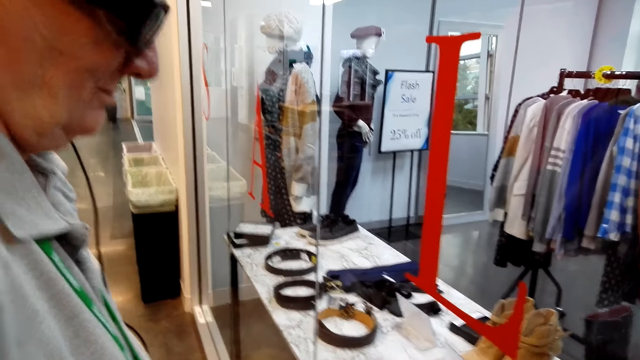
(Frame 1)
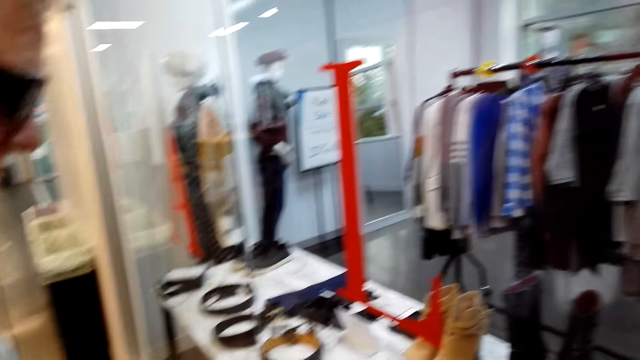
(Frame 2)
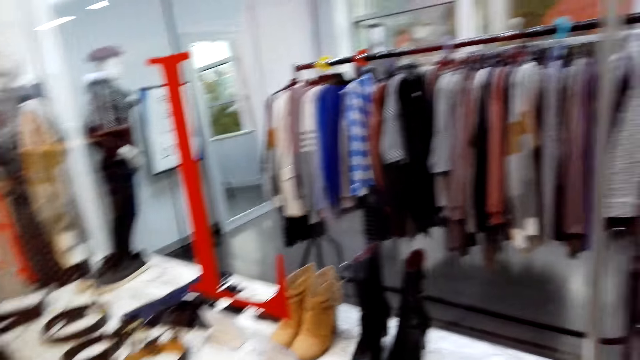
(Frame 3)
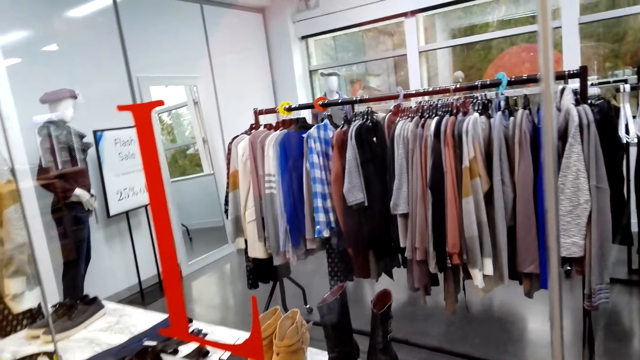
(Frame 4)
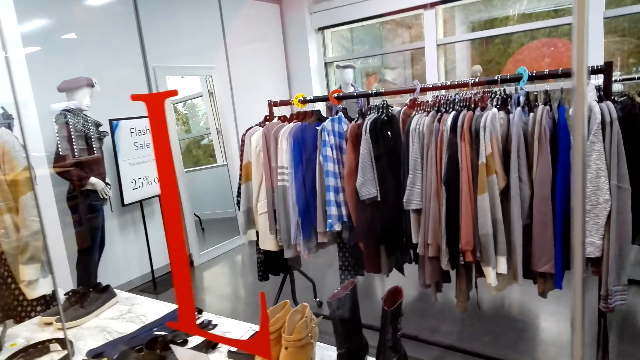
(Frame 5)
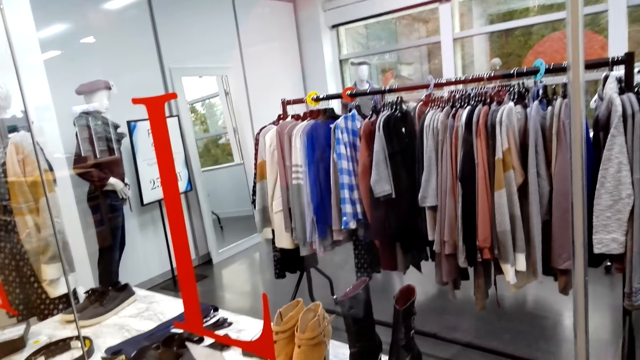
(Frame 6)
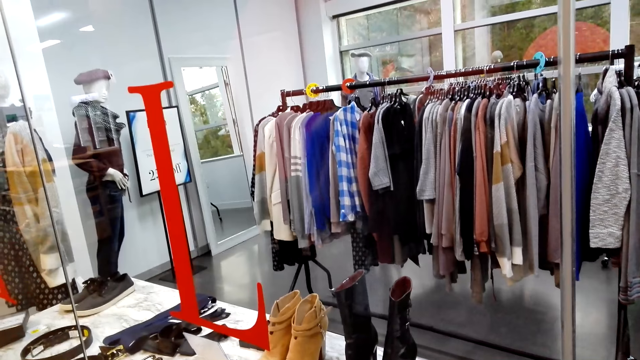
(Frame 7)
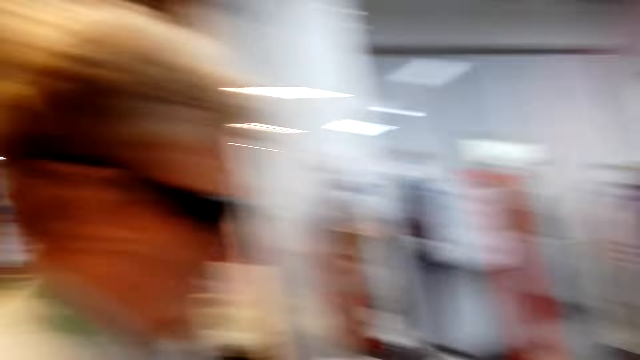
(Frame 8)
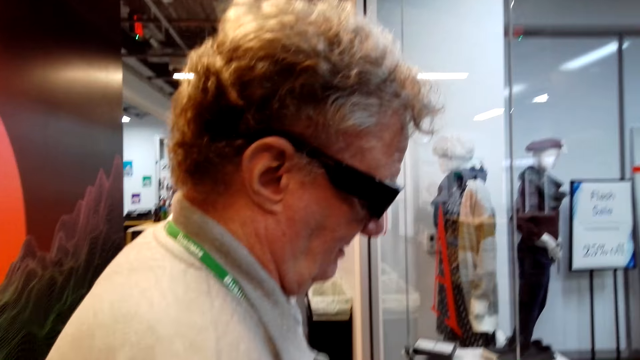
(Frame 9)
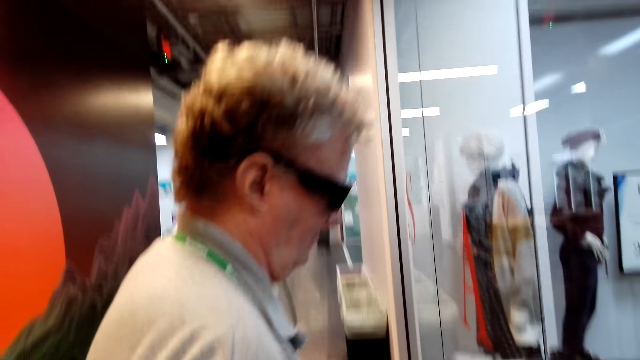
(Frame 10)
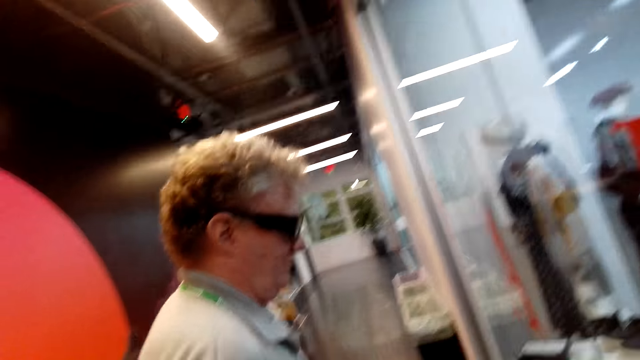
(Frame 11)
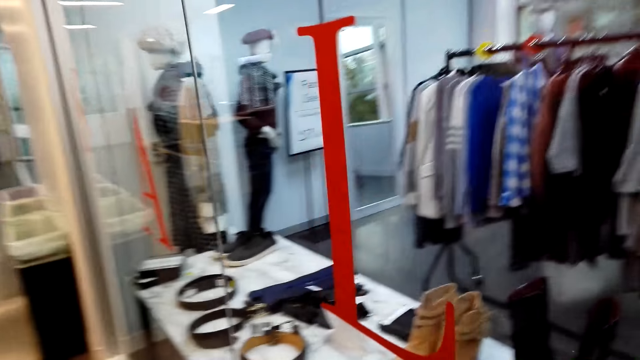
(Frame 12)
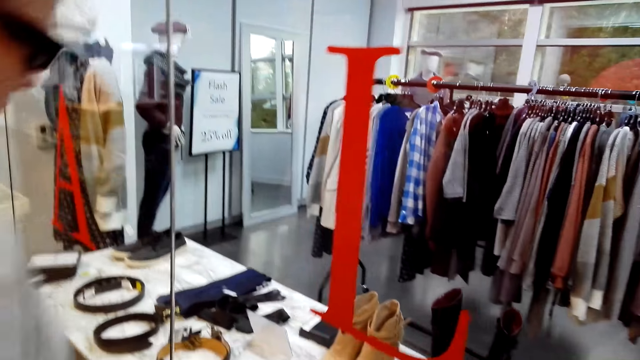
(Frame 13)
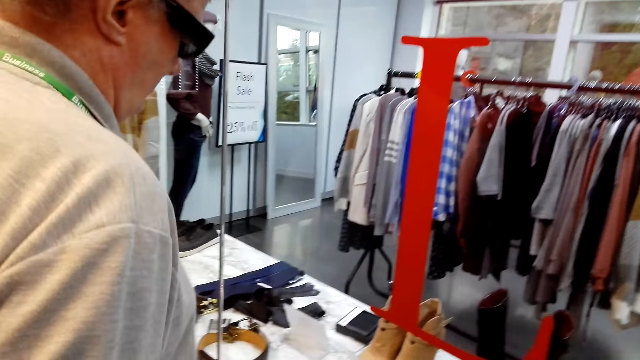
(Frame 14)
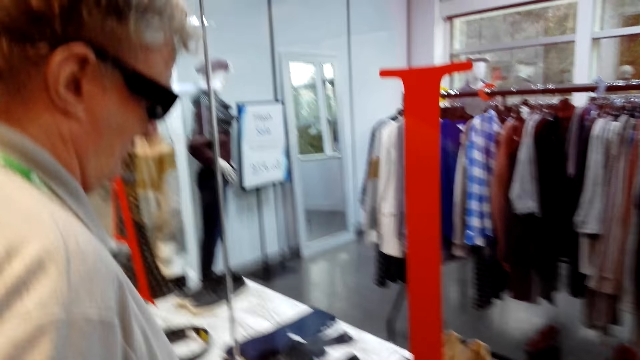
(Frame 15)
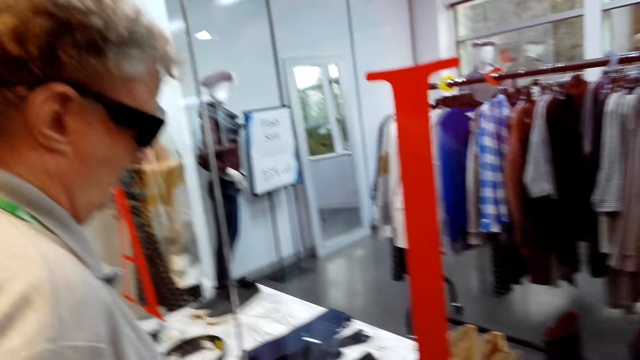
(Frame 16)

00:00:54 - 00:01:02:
Someone talks to the camera wearer.

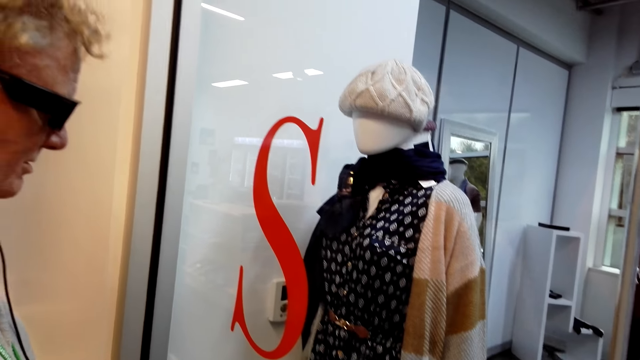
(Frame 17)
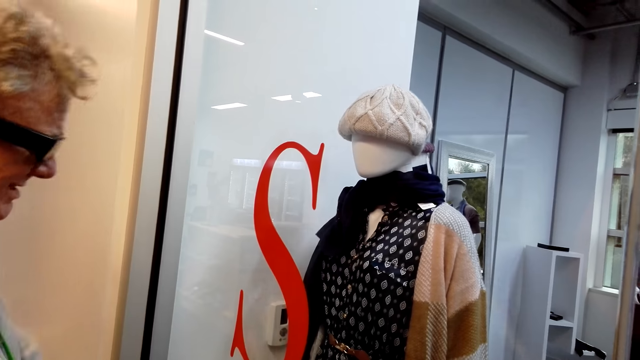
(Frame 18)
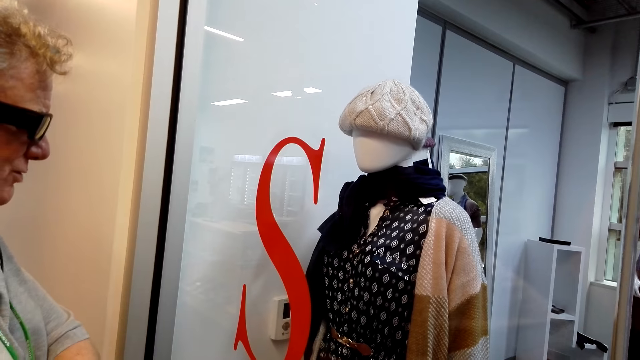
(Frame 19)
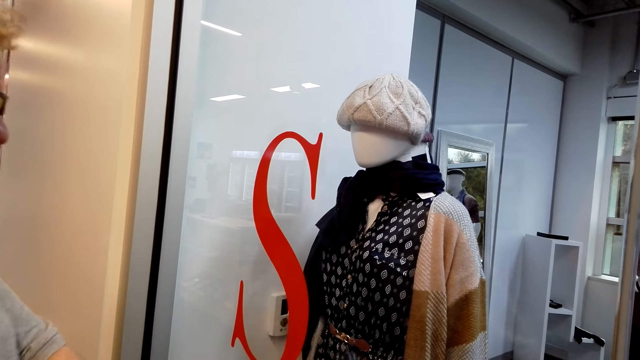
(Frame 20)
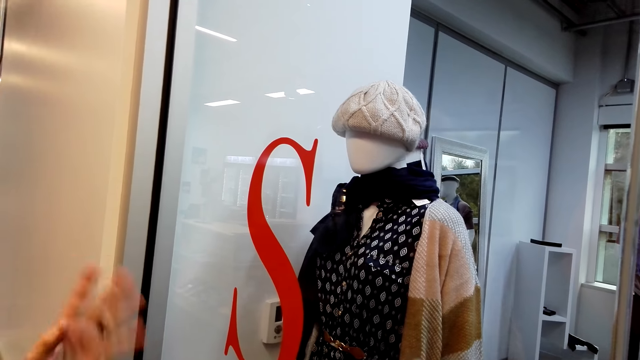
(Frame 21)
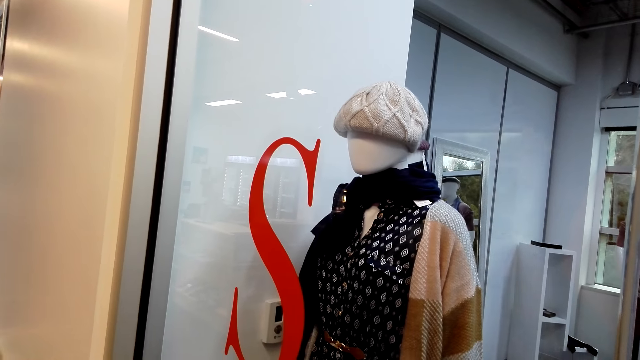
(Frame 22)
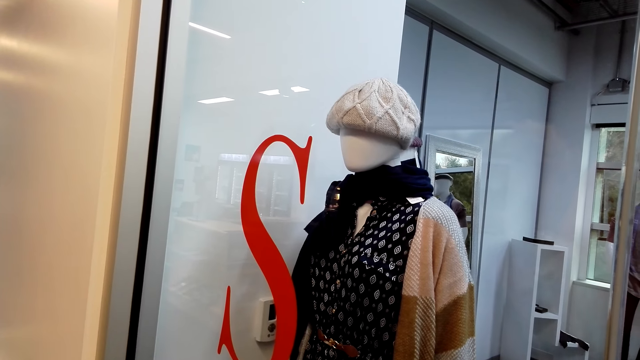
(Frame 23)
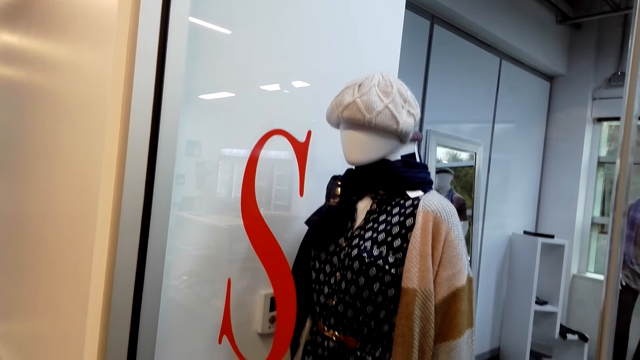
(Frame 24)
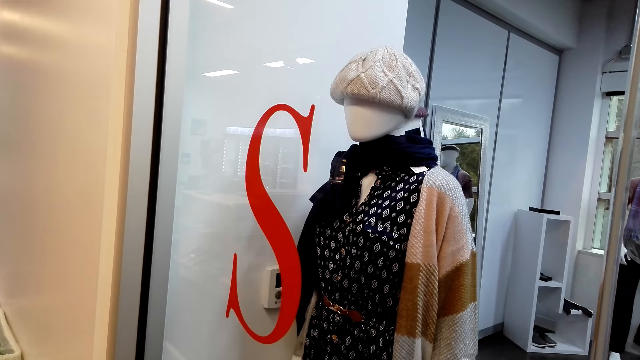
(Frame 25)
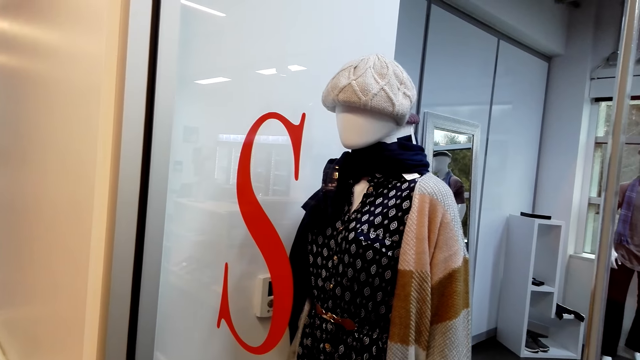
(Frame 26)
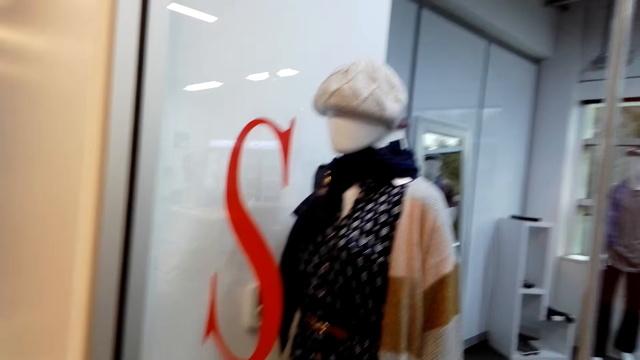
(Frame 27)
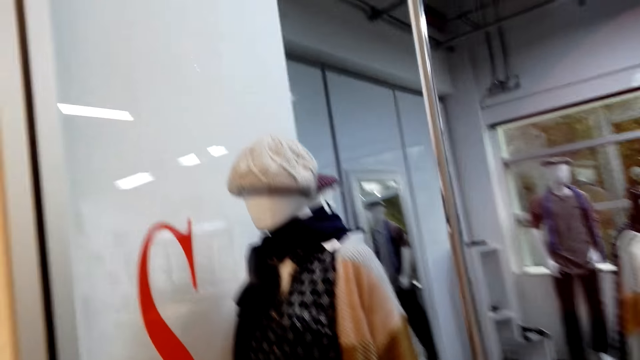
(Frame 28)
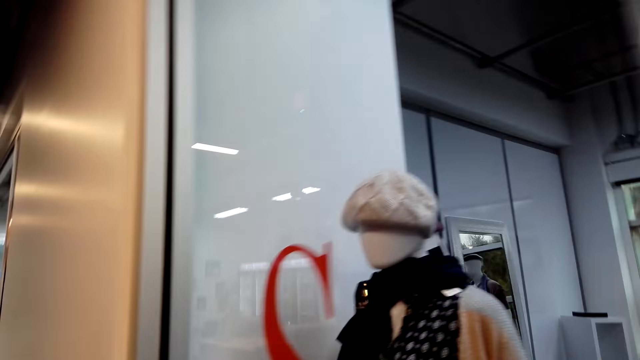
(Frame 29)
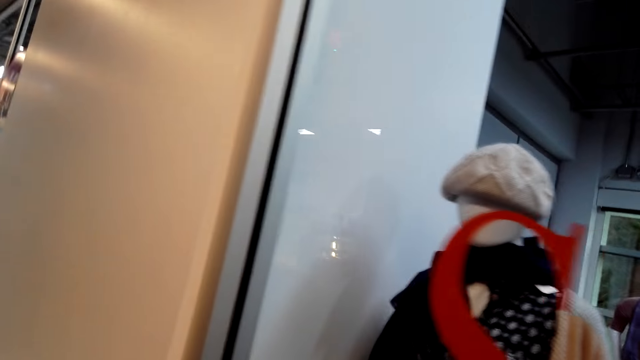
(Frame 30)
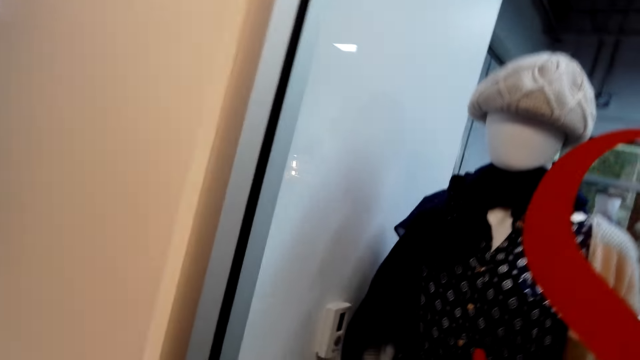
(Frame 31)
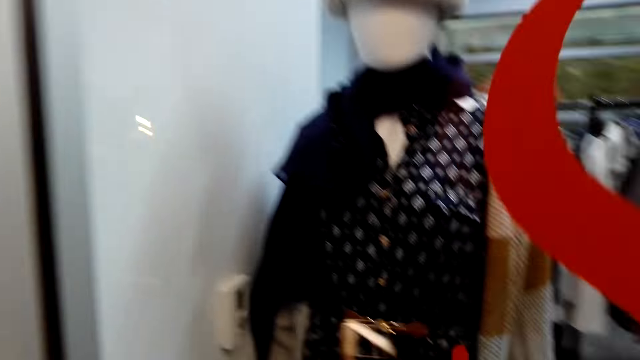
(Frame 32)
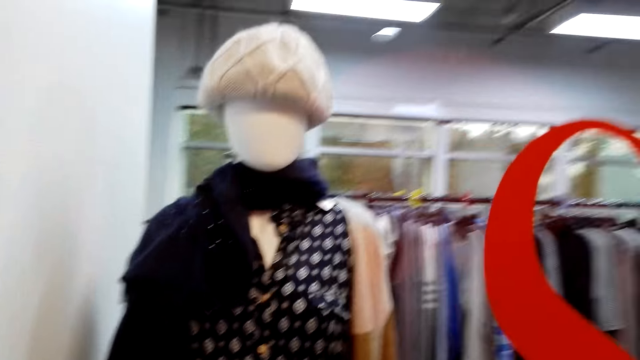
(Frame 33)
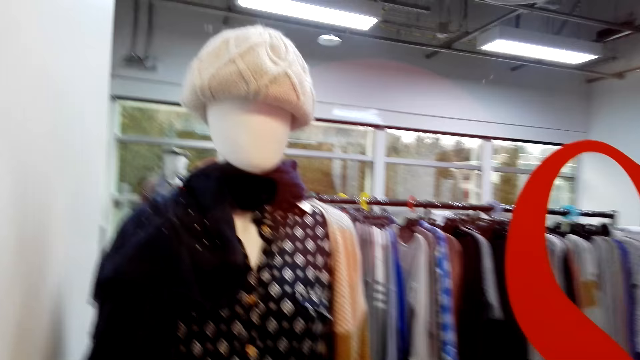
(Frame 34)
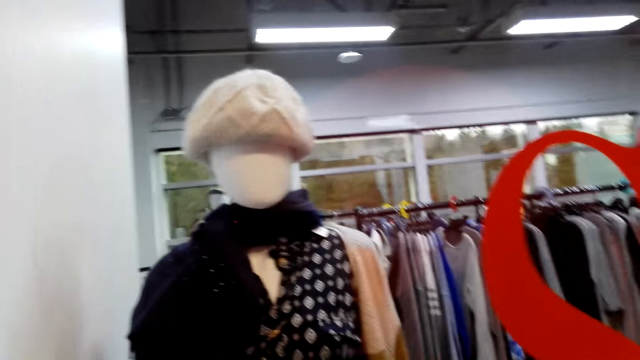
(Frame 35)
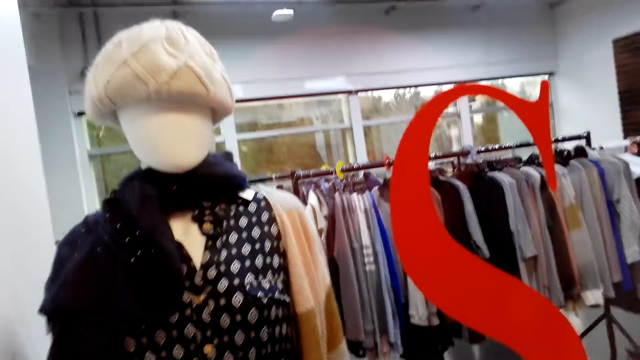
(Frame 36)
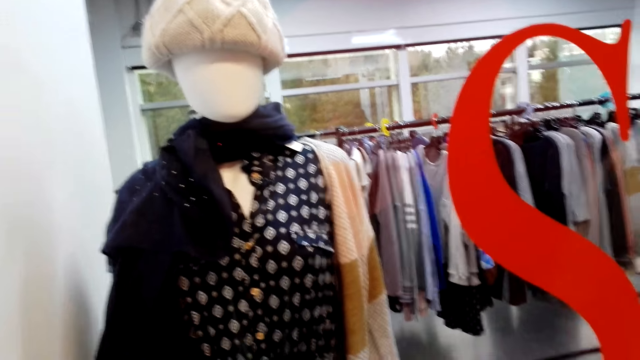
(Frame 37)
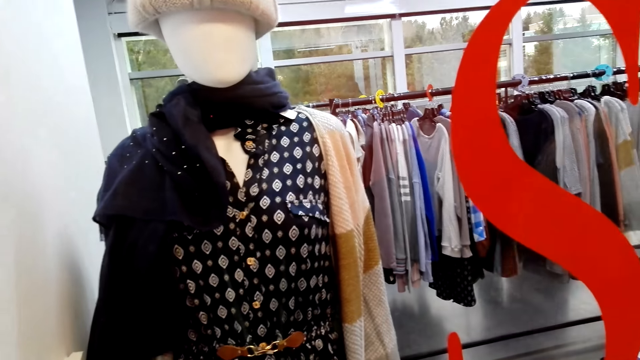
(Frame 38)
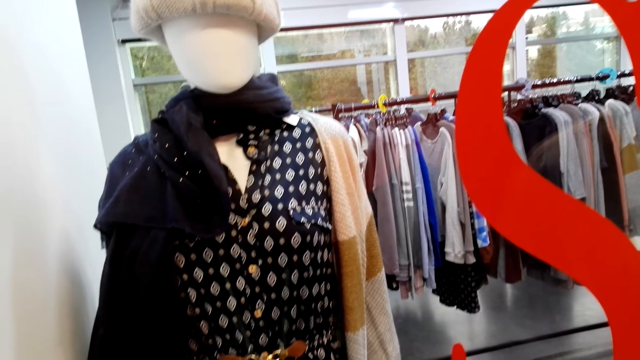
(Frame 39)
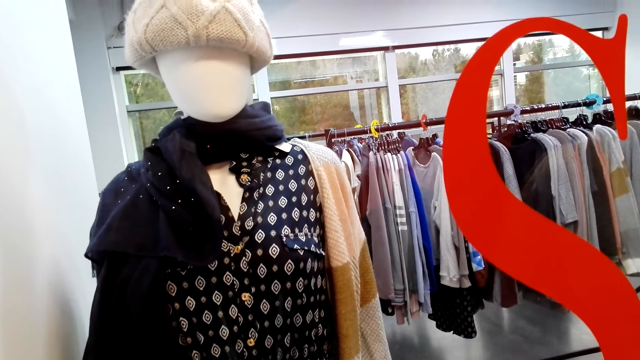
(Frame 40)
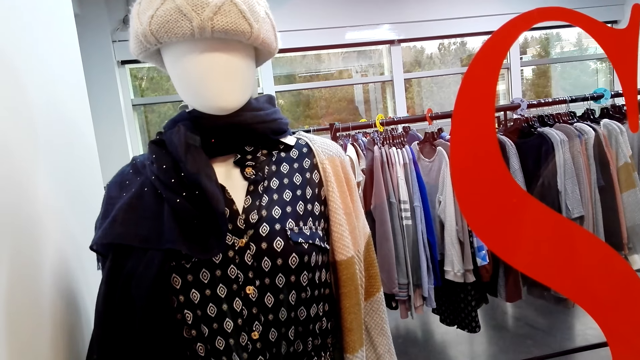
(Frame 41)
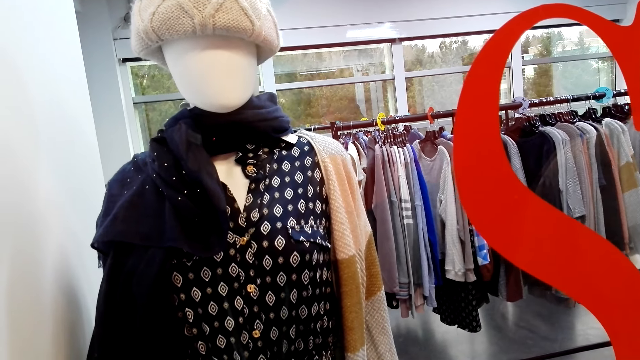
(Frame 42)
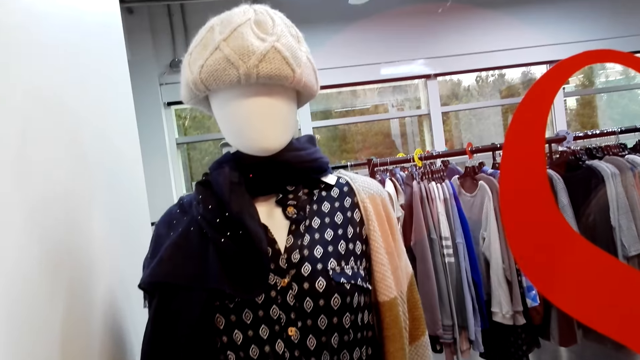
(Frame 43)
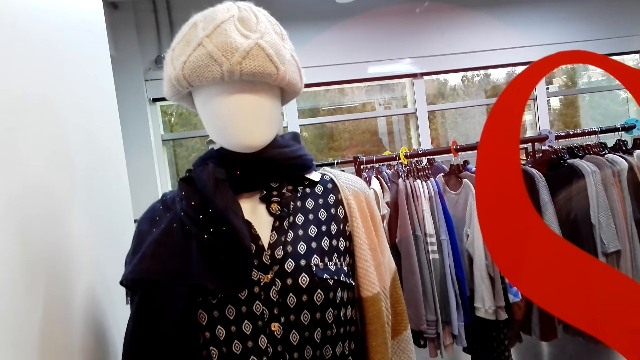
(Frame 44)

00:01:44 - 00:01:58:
The camera wearer converses and points at the dress. They look at the cloth on the dummy. They converse with a man.
